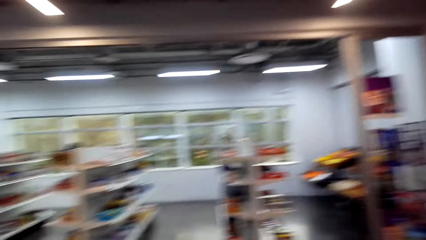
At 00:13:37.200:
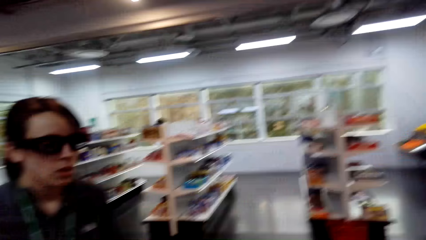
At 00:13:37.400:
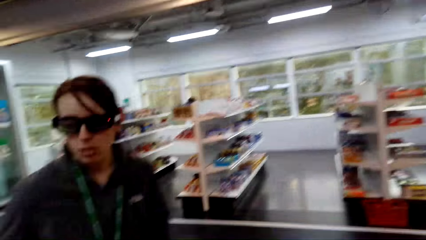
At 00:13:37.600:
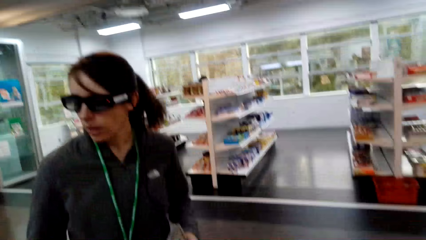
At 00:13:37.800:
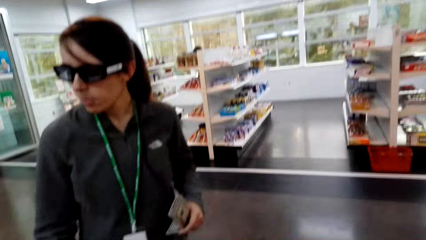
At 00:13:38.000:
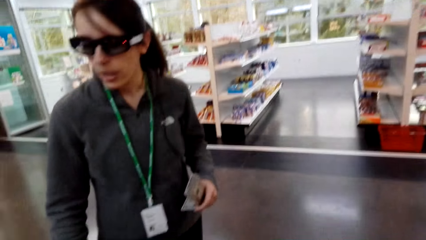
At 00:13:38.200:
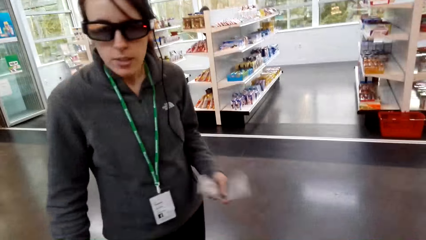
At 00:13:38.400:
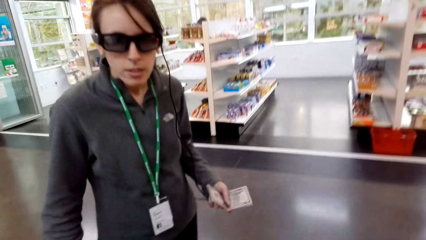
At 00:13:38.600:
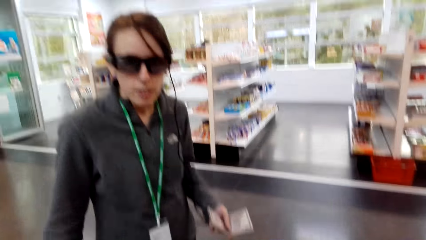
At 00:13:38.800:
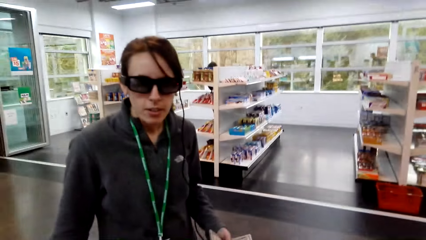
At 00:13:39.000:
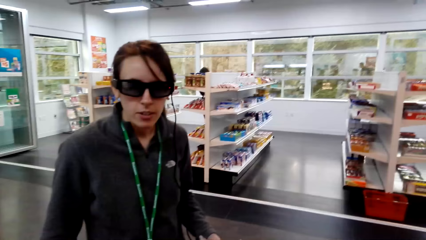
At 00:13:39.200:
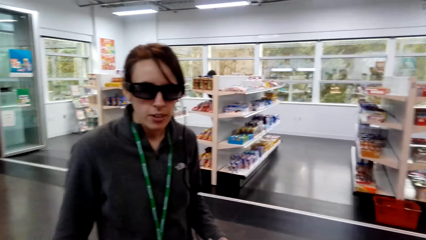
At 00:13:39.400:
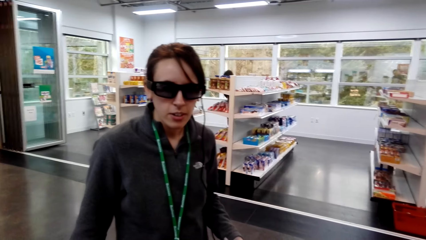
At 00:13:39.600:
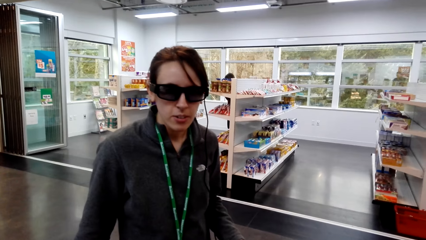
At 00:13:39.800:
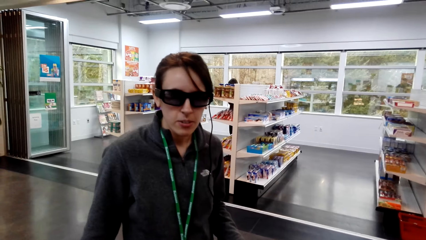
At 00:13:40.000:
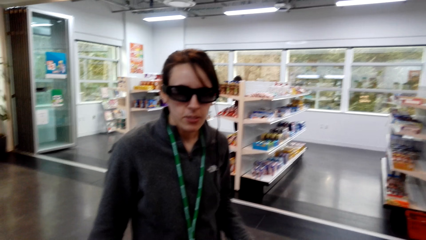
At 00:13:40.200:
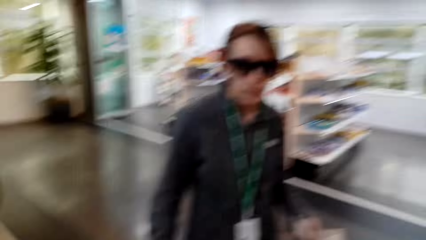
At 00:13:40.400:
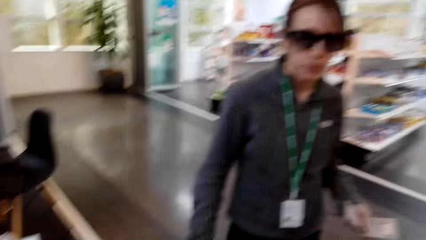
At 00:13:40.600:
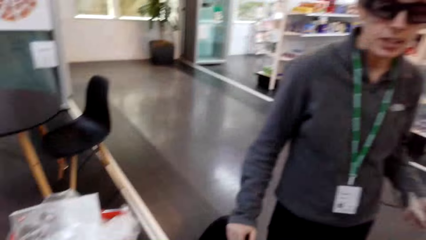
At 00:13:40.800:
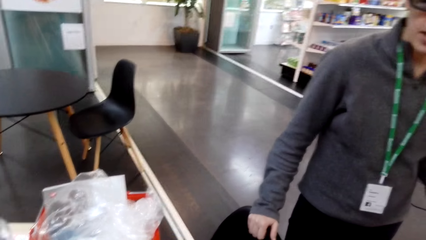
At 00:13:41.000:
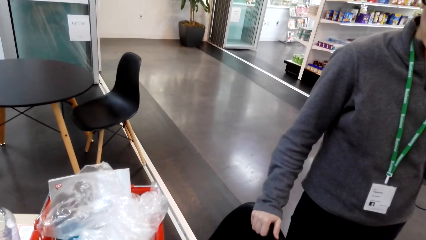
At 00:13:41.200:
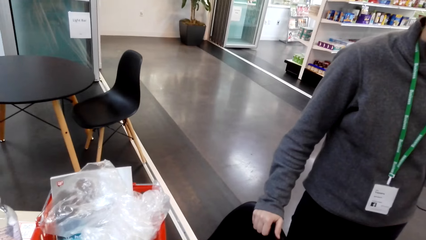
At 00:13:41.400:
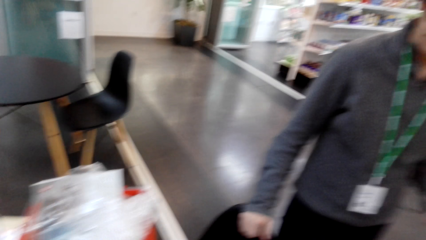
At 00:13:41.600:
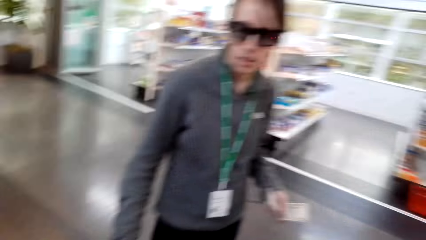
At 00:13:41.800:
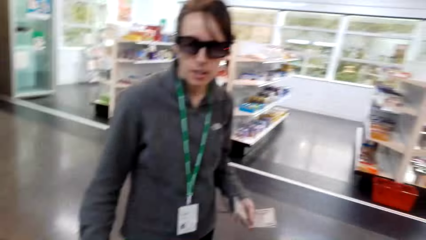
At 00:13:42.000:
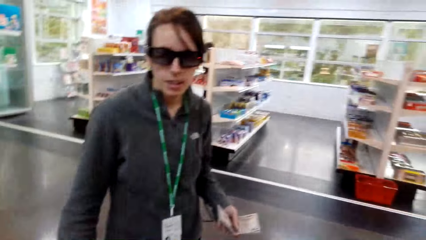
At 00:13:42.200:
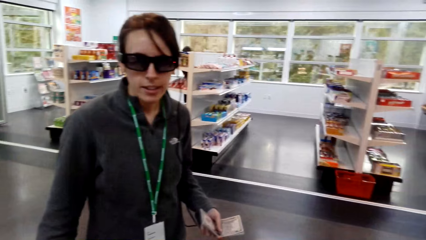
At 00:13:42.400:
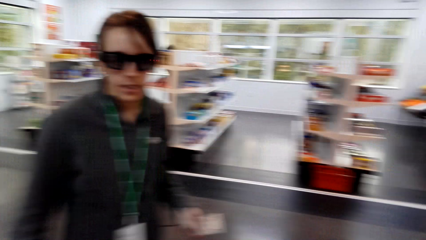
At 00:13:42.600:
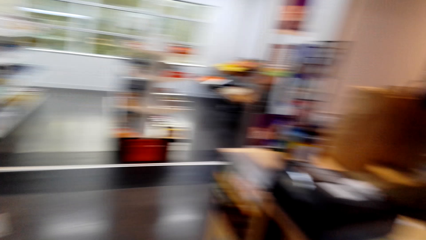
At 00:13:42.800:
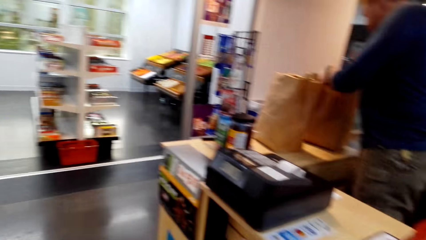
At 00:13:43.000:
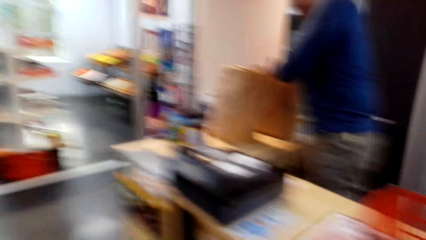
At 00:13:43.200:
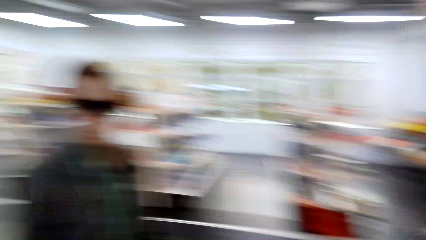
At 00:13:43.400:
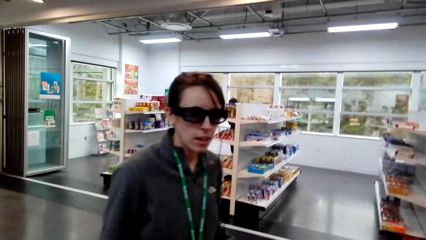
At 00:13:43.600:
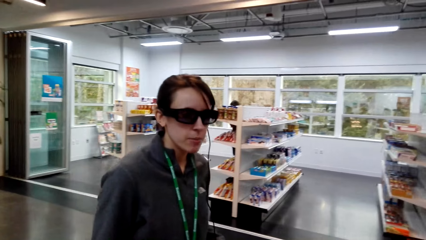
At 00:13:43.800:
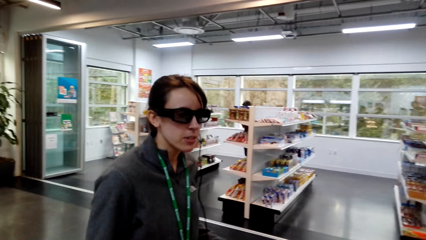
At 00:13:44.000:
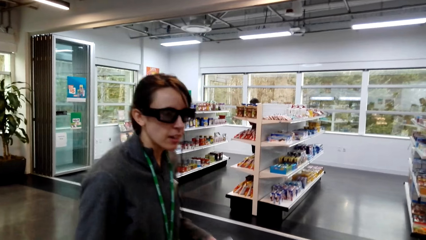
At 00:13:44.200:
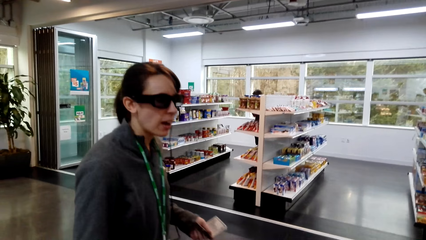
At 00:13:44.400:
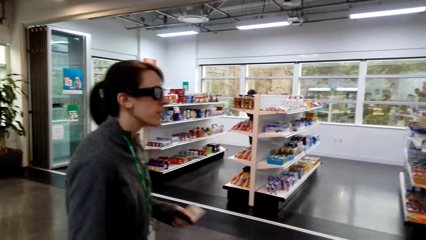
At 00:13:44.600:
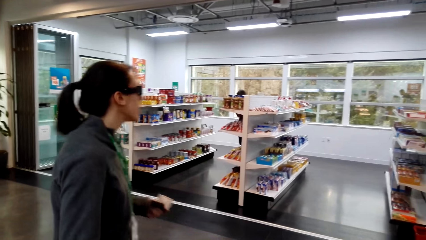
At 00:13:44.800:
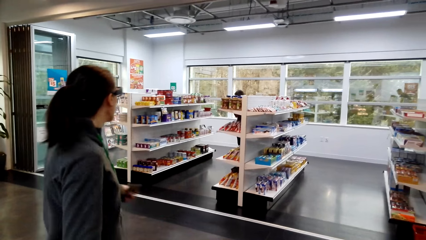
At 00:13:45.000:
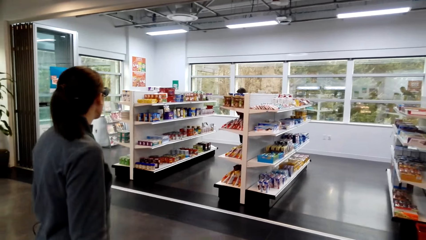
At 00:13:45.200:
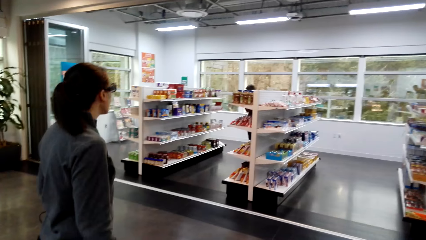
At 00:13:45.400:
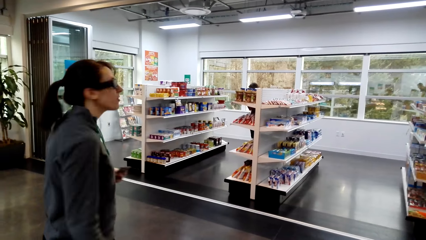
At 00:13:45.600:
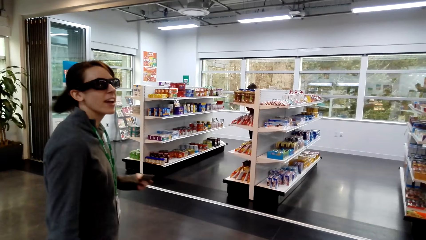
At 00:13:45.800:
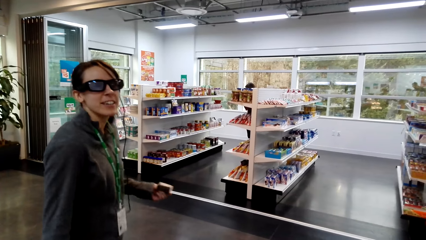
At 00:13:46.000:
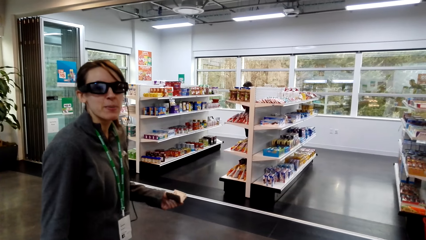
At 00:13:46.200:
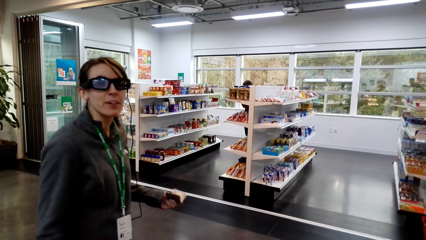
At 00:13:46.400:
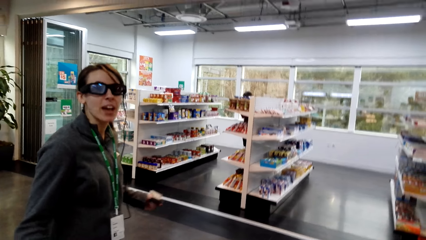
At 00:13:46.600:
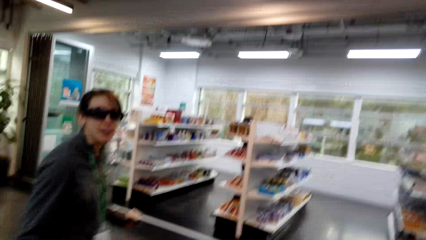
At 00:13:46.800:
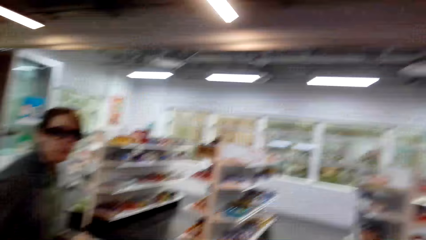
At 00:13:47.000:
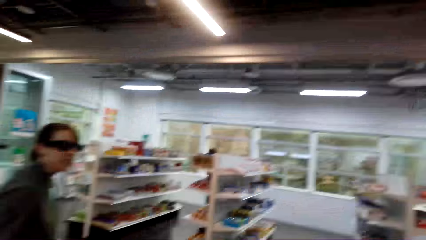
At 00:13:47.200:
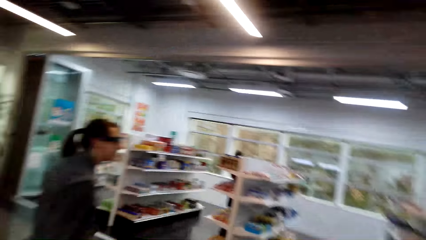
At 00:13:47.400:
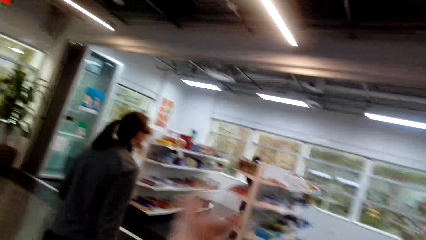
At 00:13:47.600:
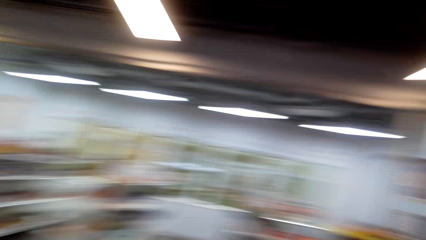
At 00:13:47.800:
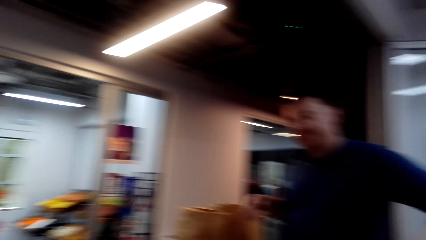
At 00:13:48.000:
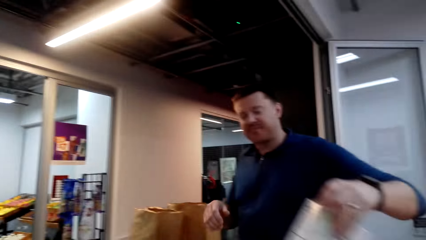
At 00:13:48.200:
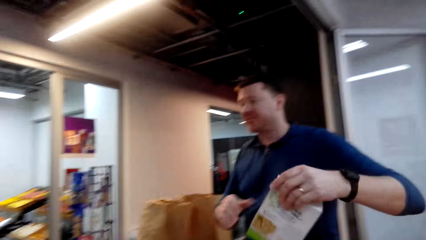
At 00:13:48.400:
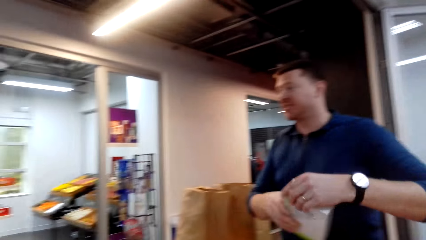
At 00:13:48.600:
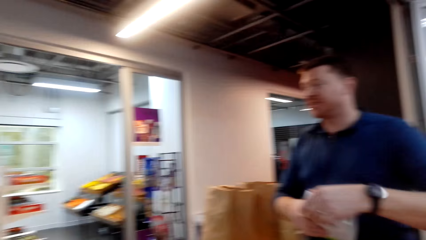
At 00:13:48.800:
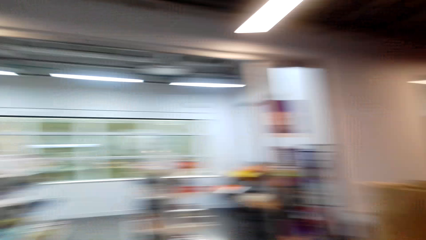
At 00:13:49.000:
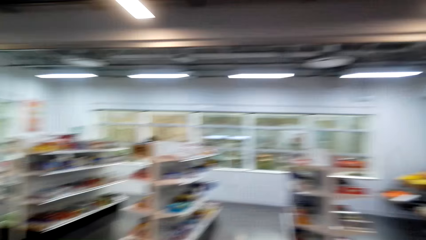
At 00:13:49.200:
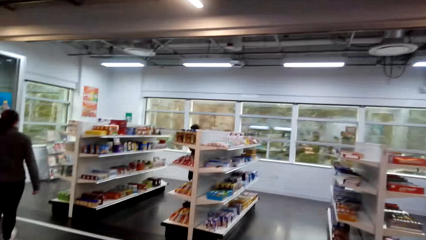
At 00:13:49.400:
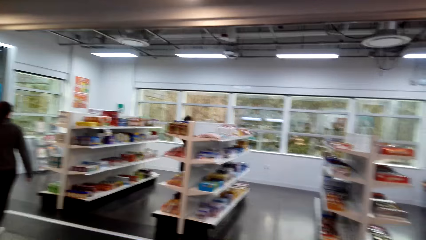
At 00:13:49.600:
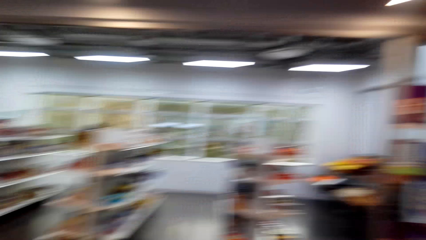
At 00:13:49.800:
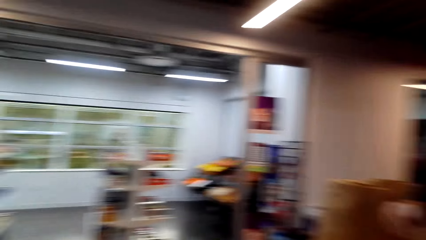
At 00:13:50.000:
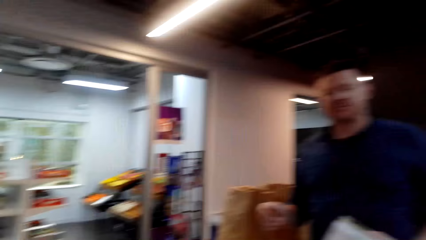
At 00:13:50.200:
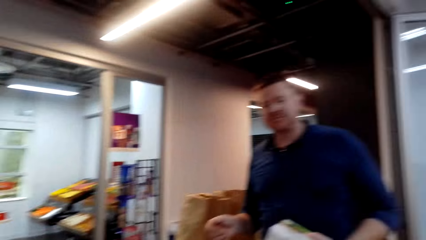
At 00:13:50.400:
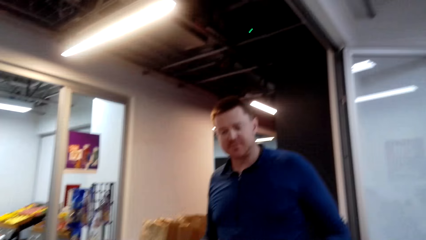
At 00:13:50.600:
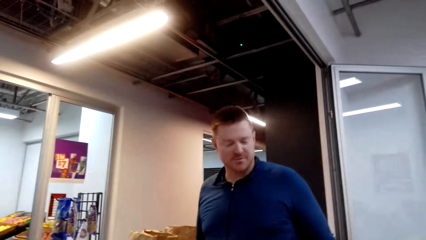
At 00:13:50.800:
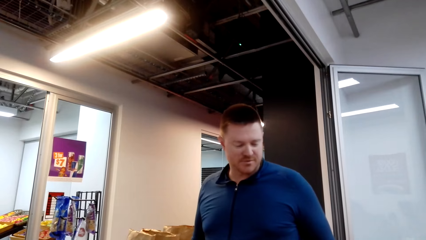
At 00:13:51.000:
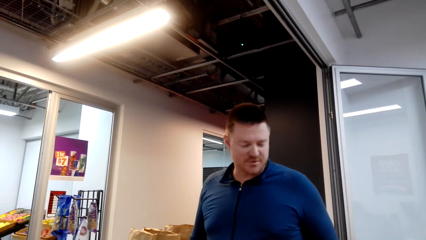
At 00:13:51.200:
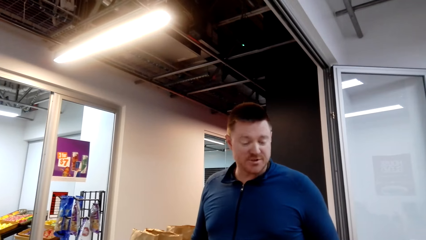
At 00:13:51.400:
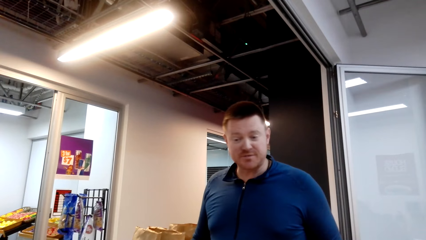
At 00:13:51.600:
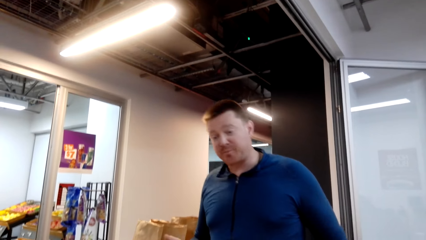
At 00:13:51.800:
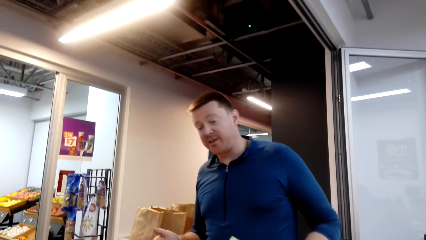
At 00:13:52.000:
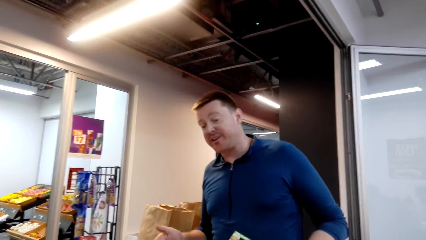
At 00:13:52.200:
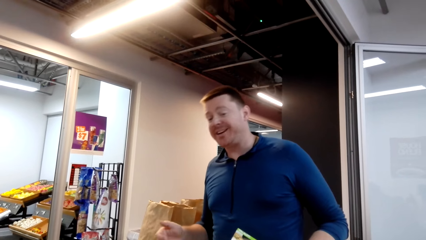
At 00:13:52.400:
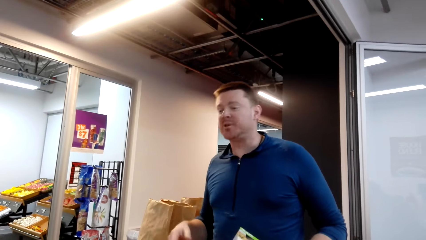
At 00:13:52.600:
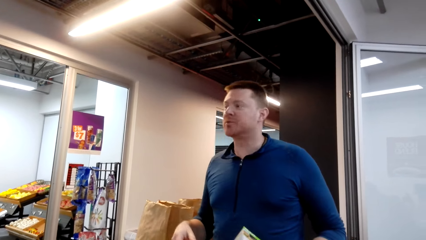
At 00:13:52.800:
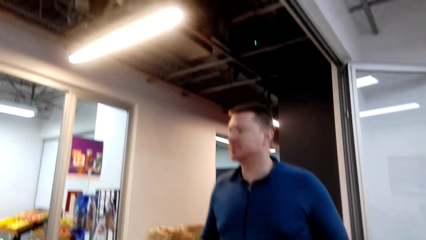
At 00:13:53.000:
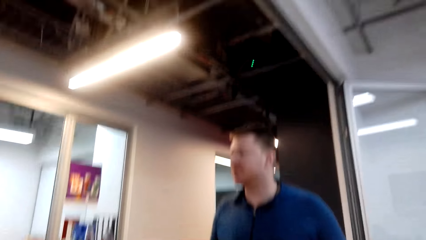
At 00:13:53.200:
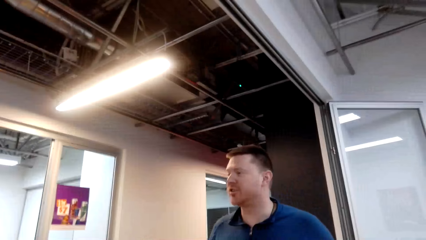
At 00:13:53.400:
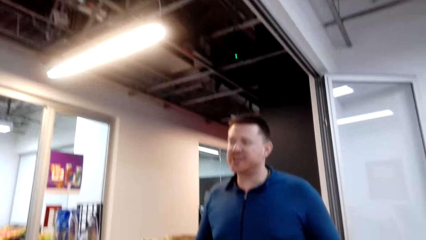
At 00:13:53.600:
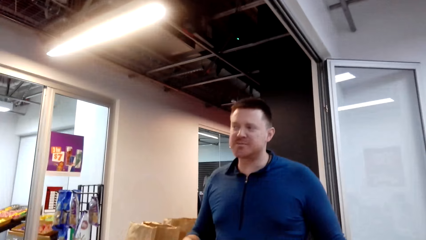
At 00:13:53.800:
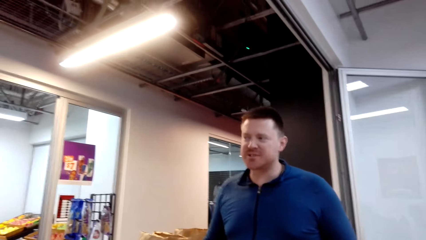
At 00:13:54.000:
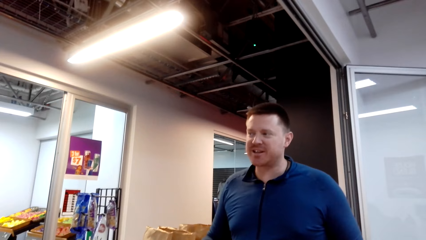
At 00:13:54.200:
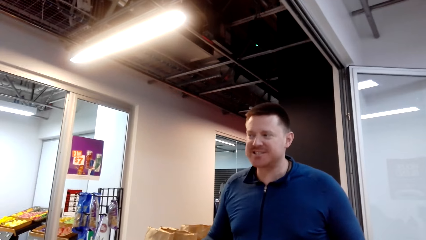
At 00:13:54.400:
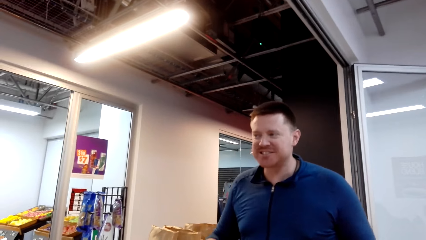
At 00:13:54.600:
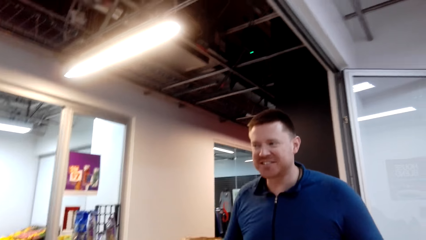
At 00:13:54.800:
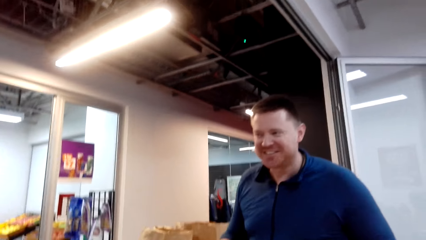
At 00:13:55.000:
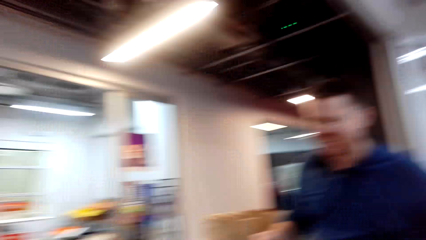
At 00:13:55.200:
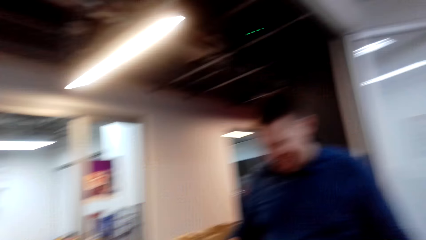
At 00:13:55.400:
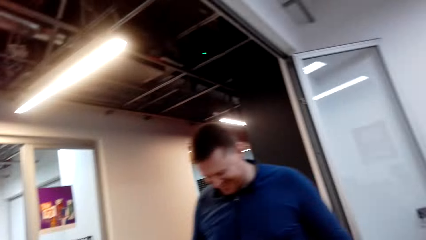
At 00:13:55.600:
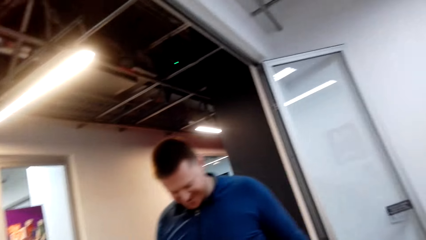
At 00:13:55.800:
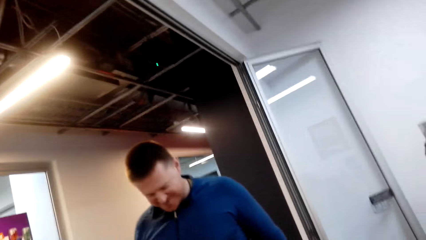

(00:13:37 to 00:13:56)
The camera wearer looks at a woman. They talk to the woman. They look at items in a shopping basket. They look at the woman. The woman looks behind. The woman walks around. The camera wearer looks at a cashier.
